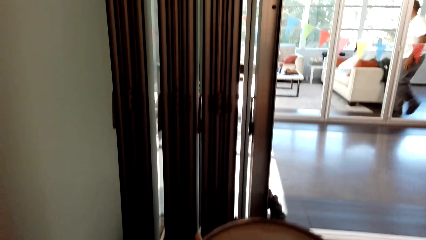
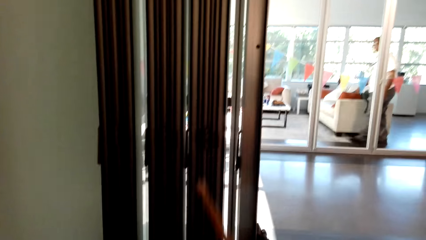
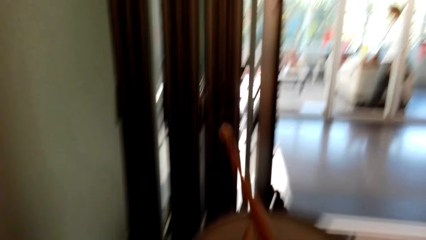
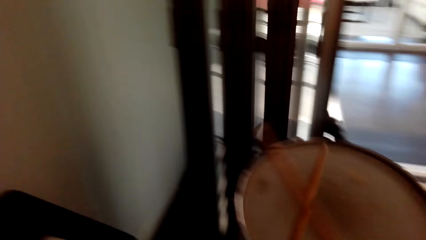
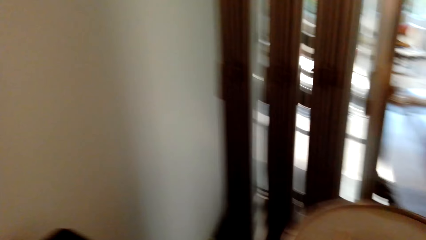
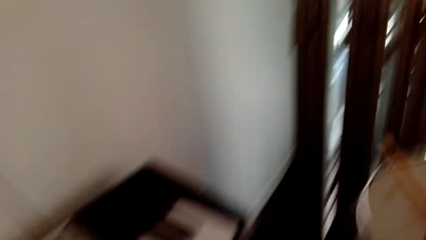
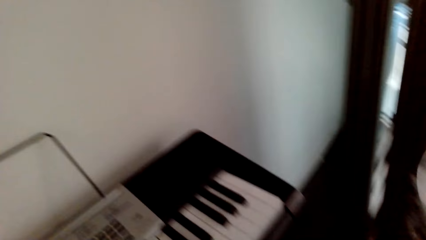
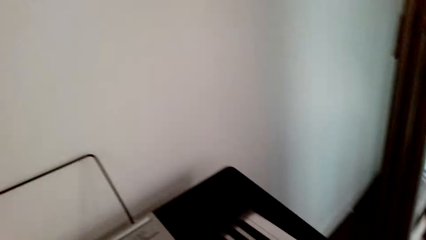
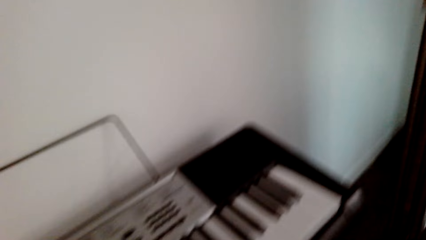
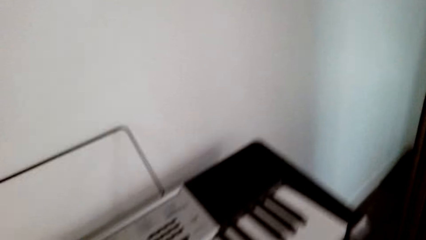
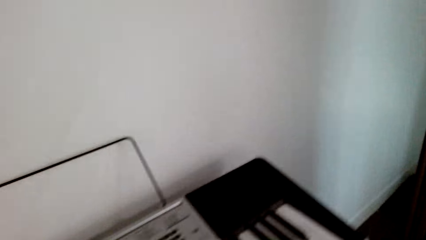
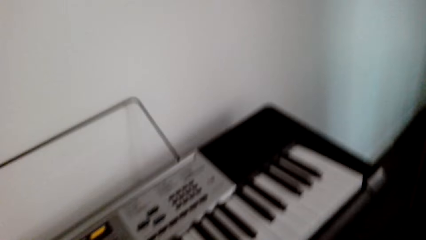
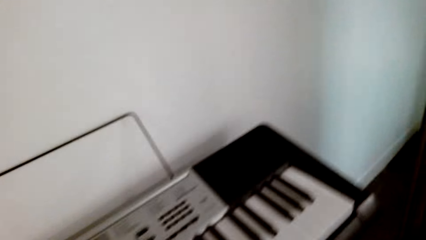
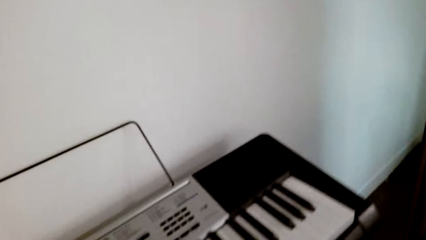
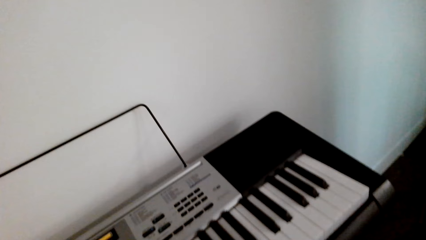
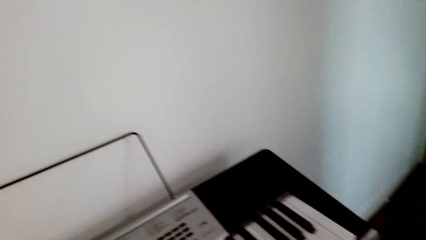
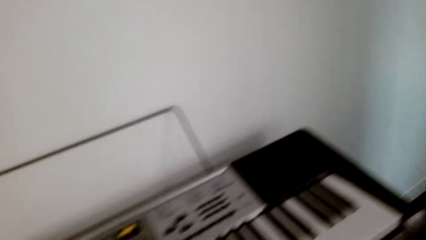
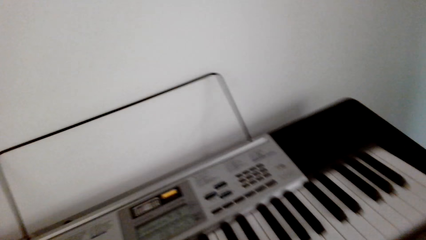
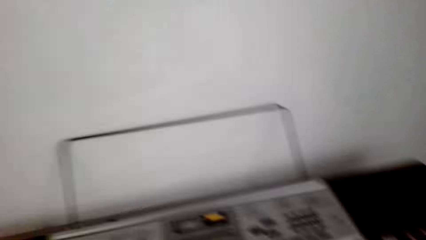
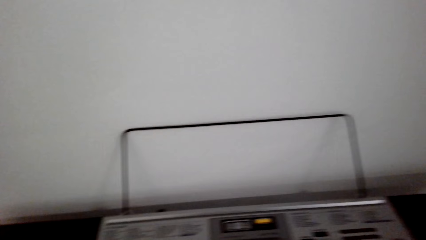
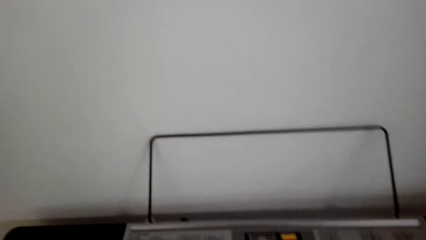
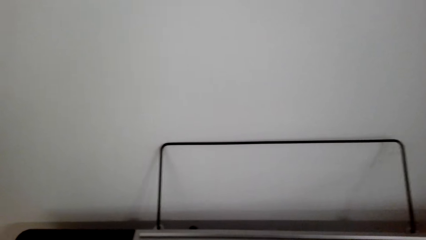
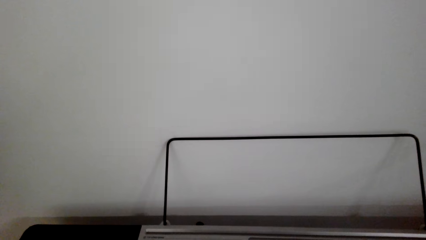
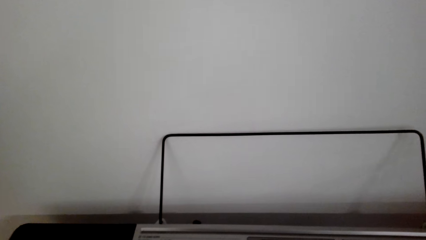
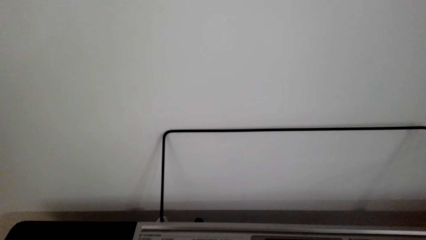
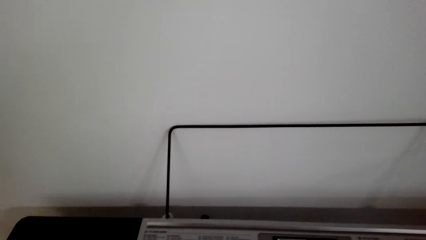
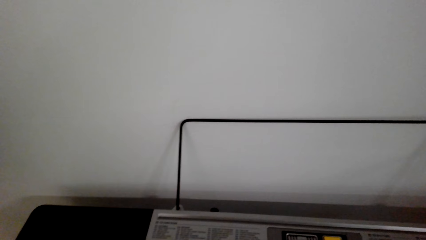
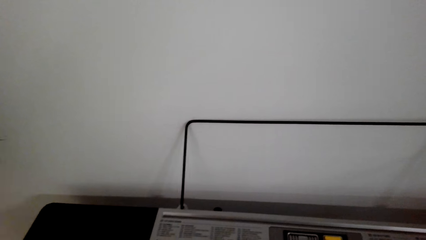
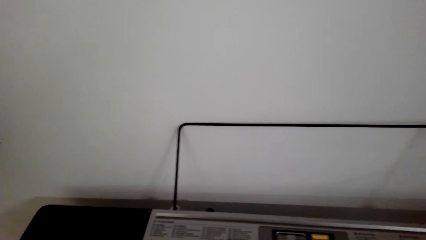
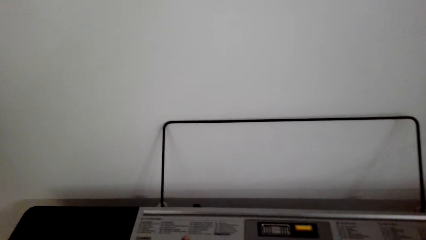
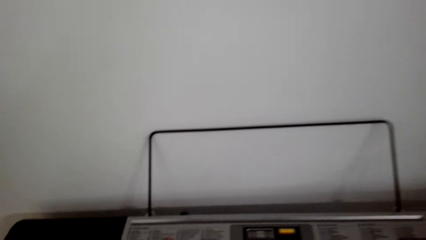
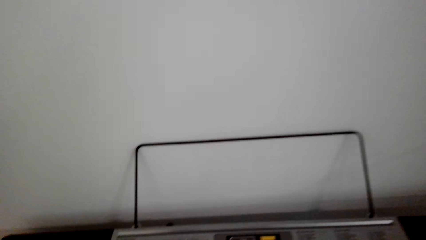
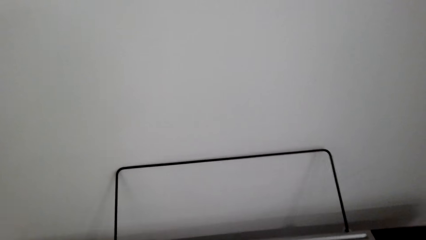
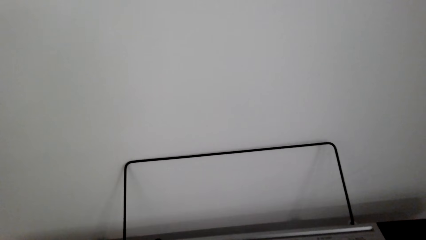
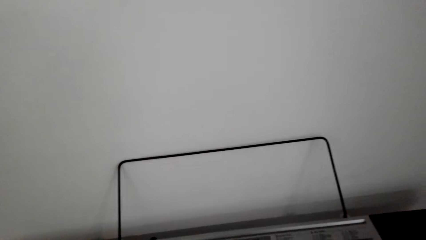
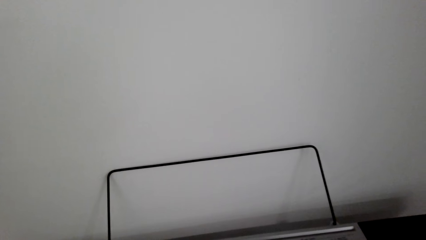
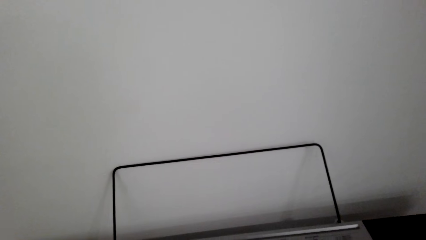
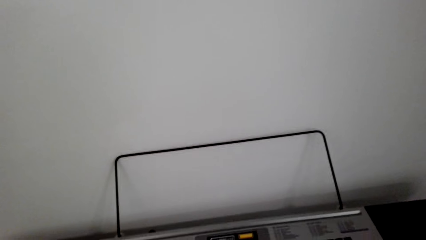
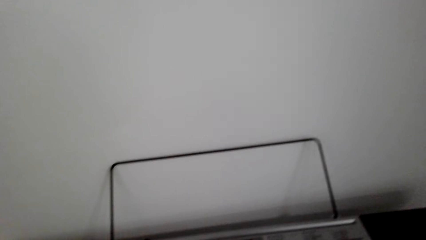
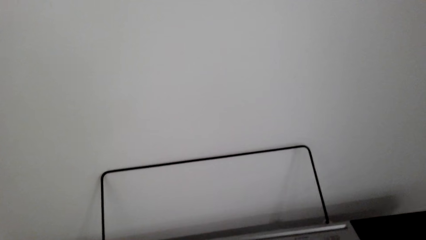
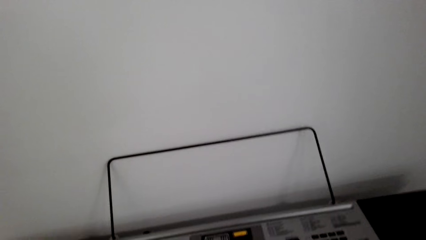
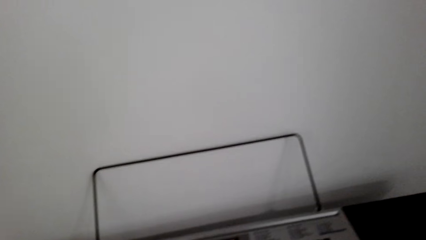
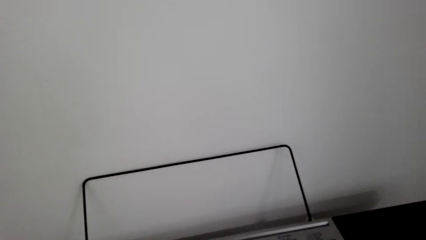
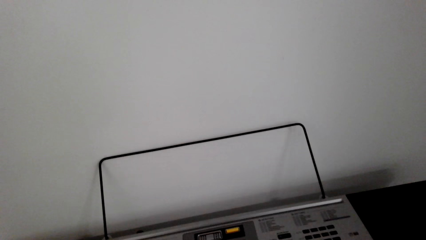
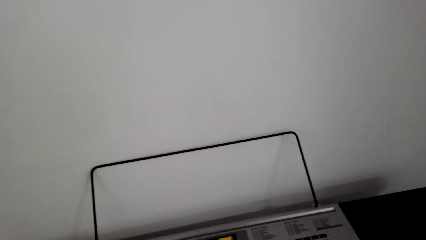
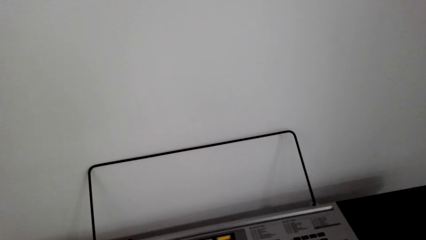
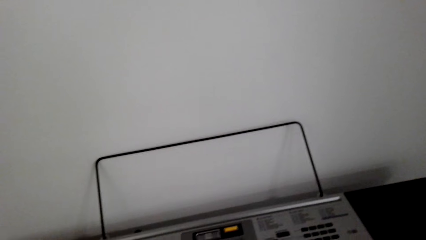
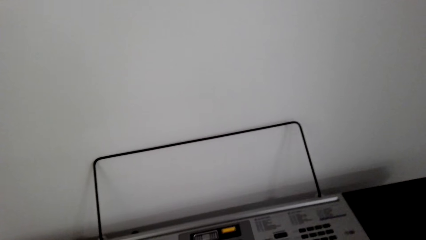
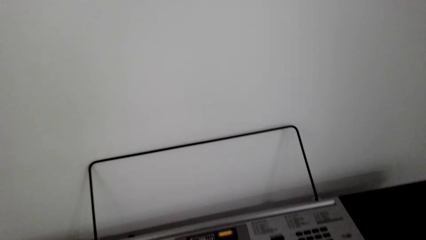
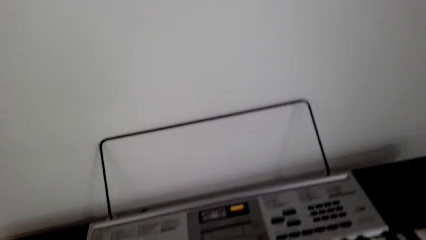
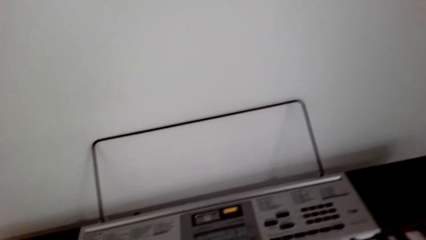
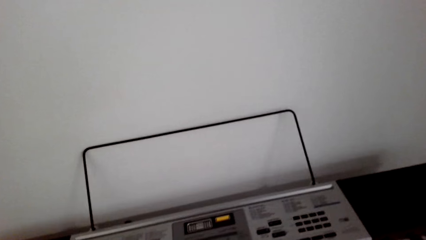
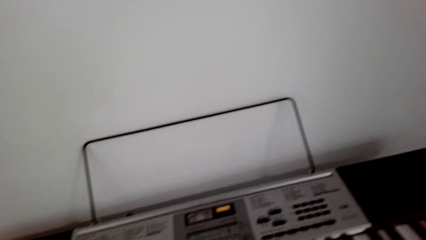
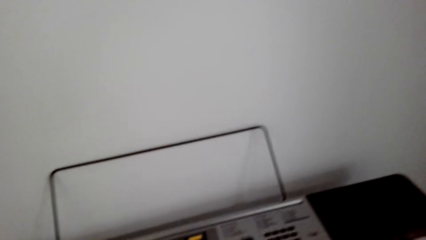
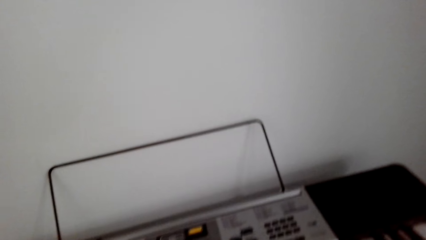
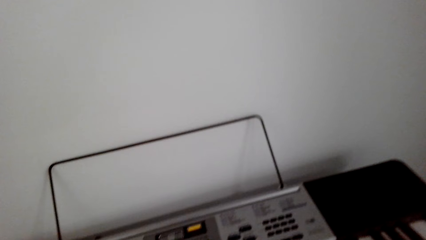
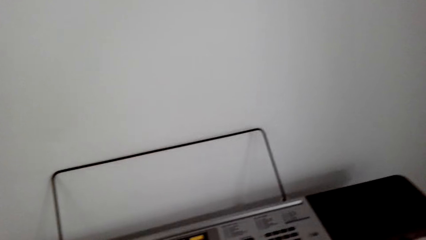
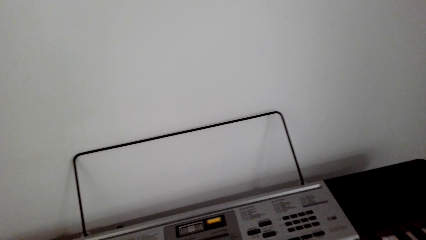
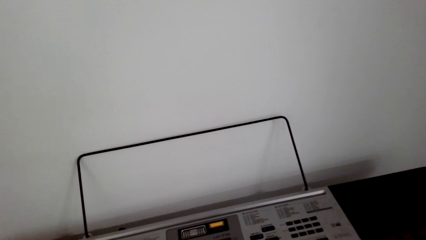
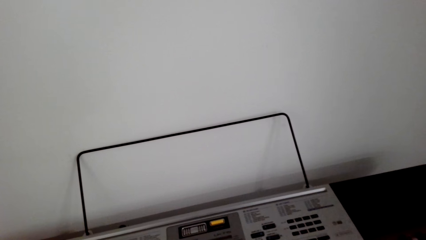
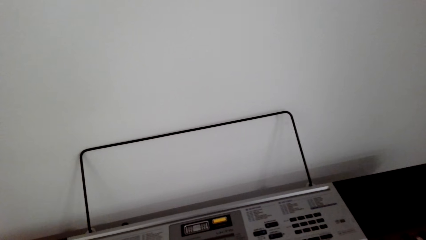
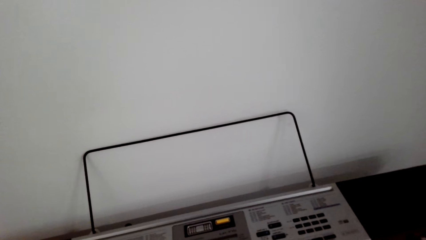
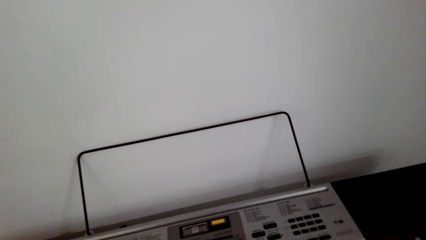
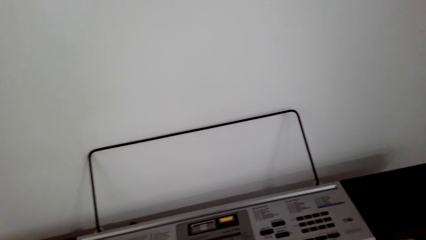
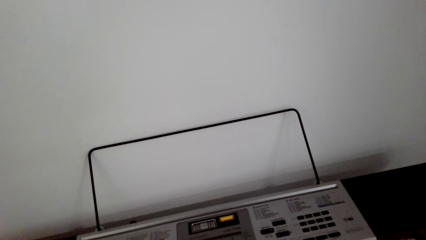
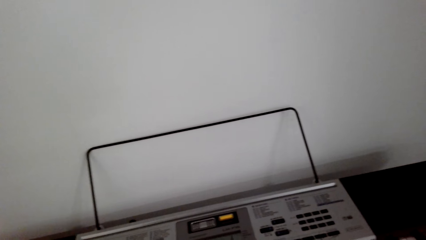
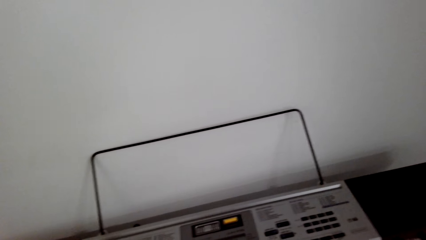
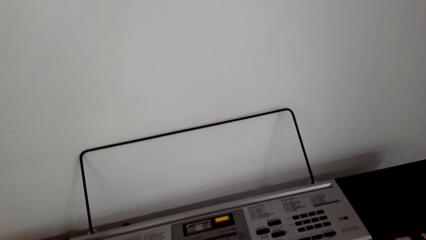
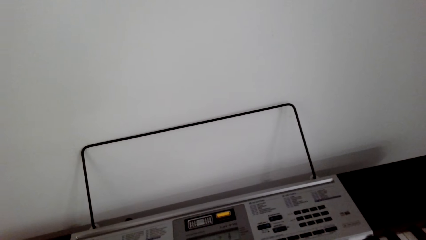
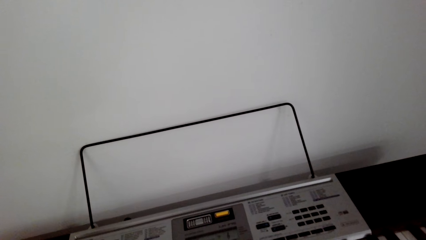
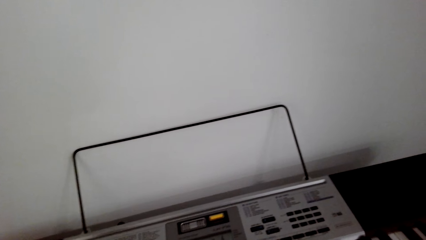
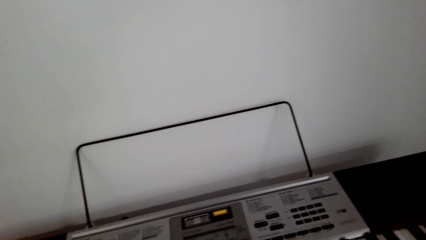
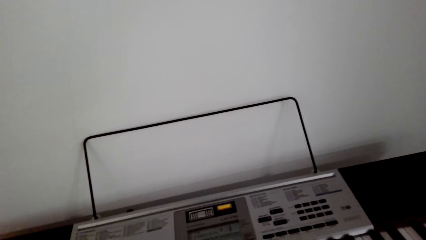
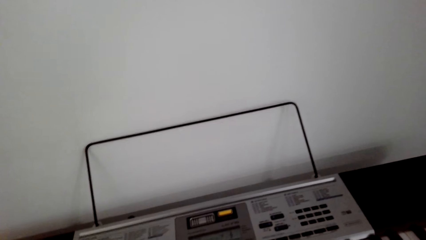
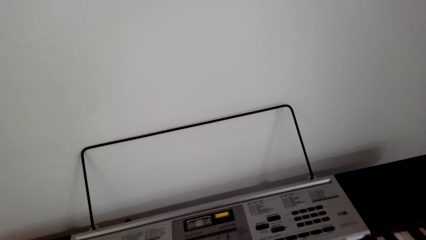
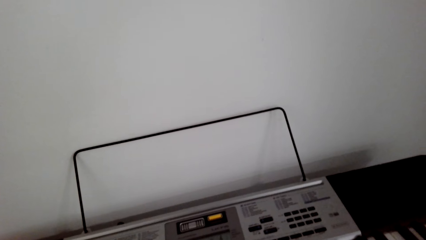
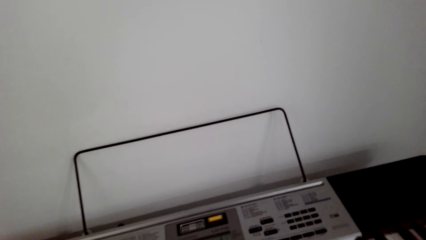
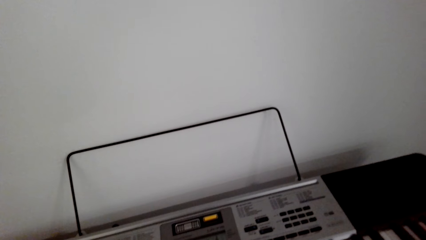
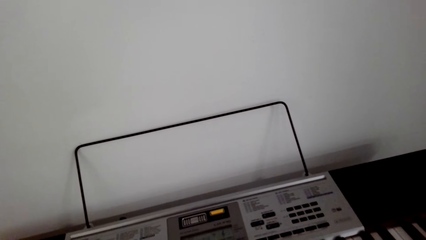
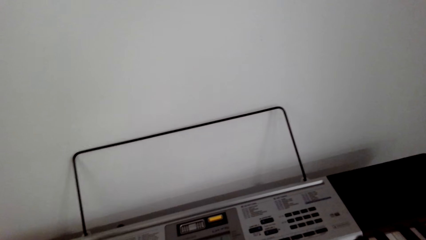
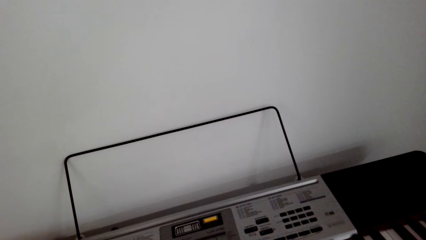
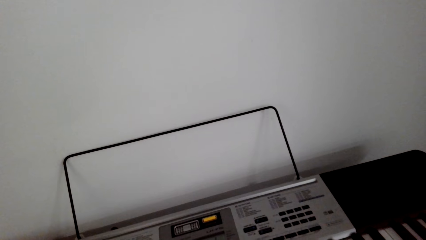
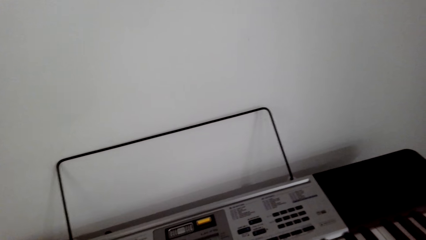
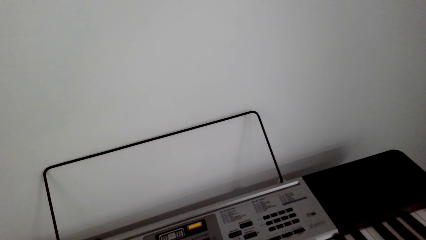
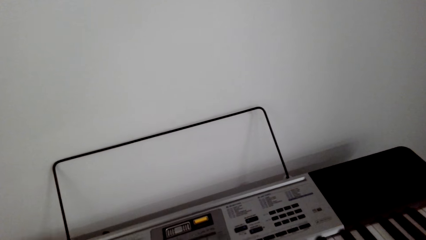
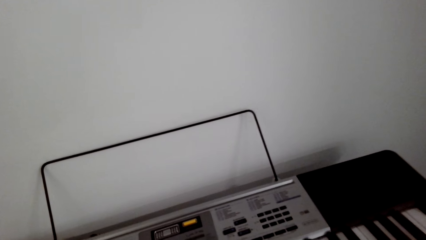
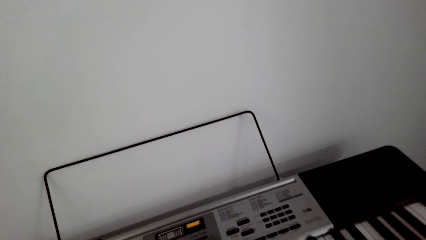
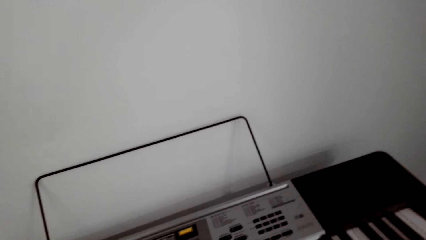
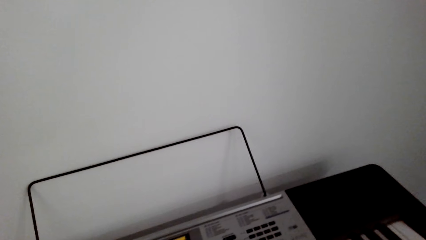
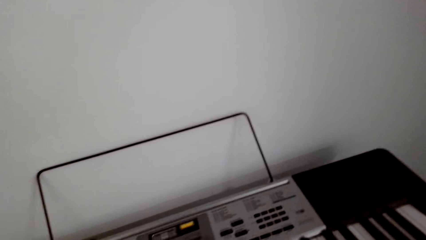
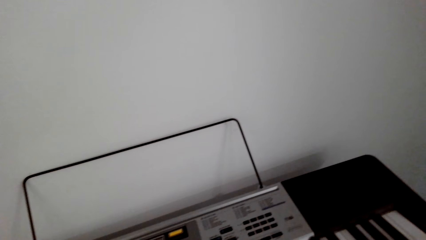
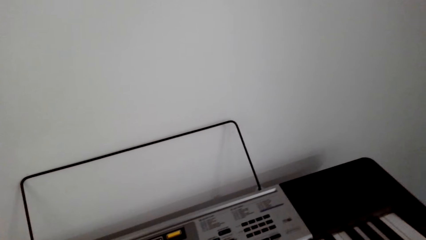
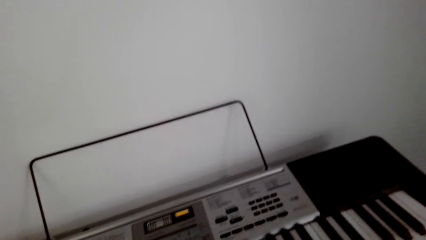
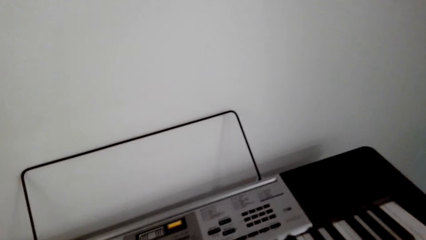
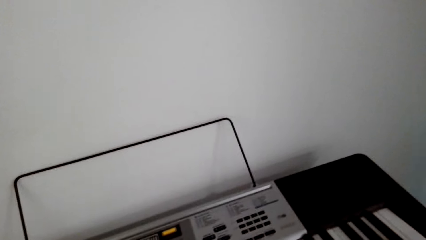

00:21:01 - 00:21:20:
The camera wearer turns left. They move around. They play piano.
